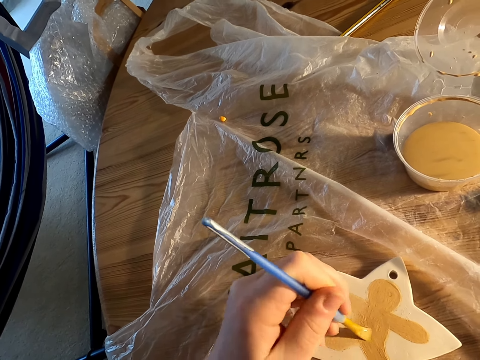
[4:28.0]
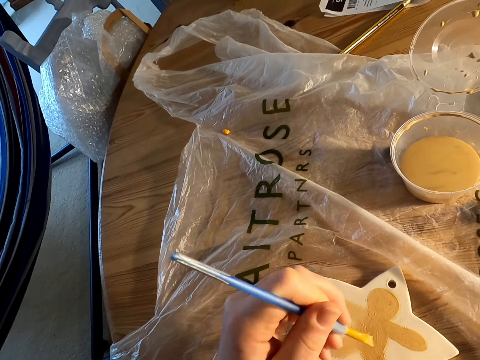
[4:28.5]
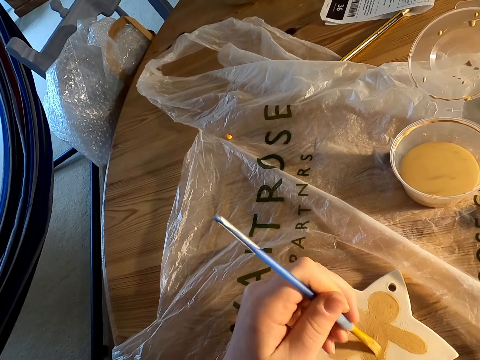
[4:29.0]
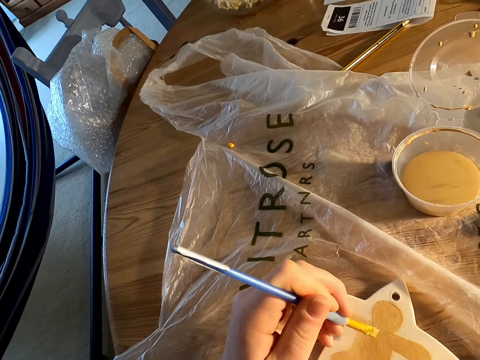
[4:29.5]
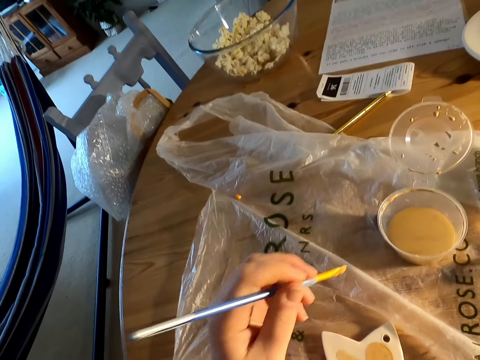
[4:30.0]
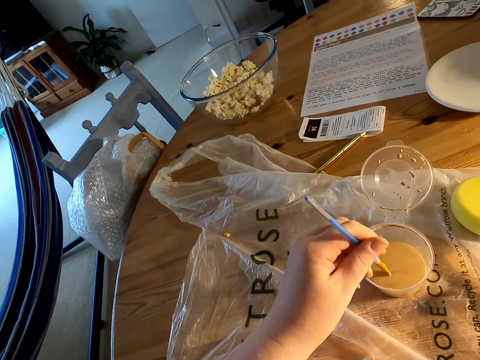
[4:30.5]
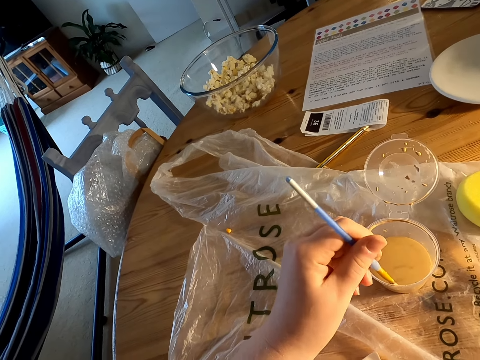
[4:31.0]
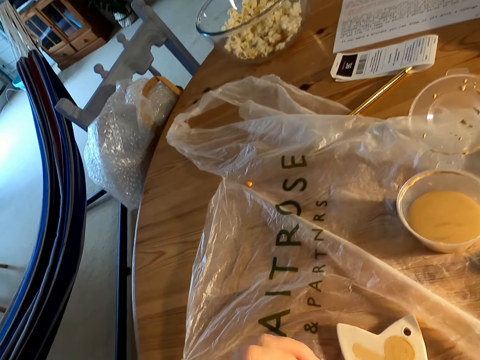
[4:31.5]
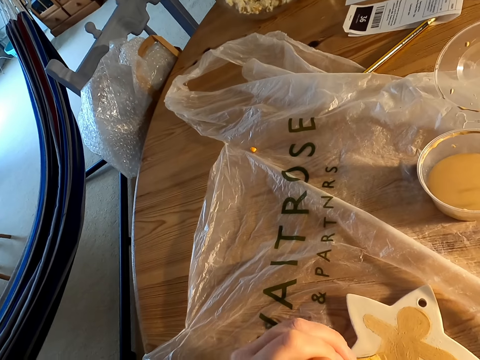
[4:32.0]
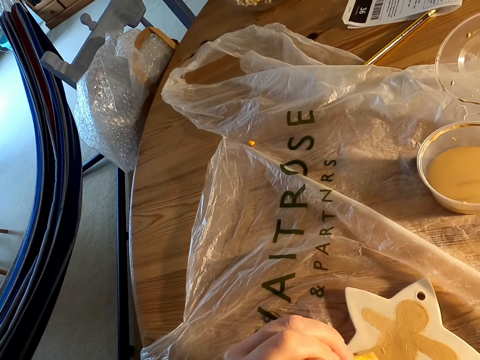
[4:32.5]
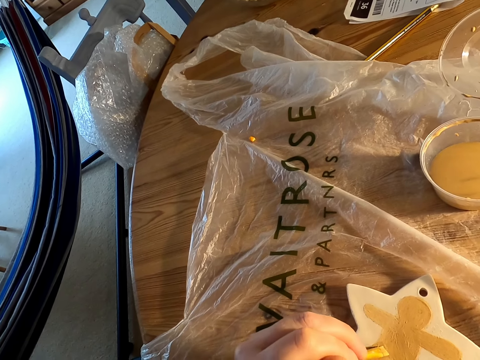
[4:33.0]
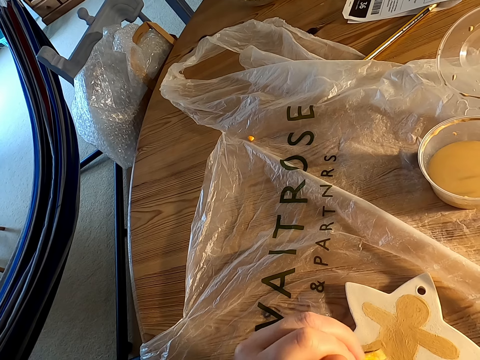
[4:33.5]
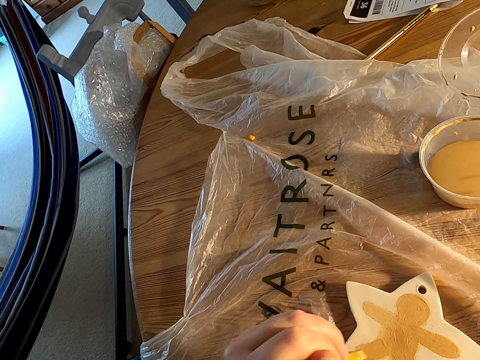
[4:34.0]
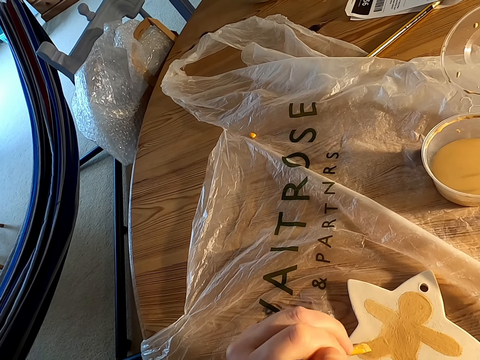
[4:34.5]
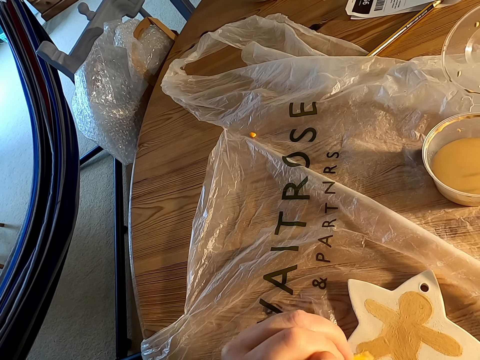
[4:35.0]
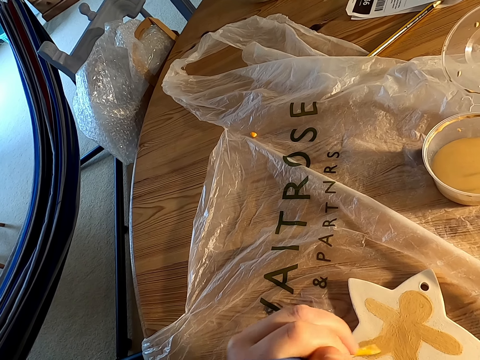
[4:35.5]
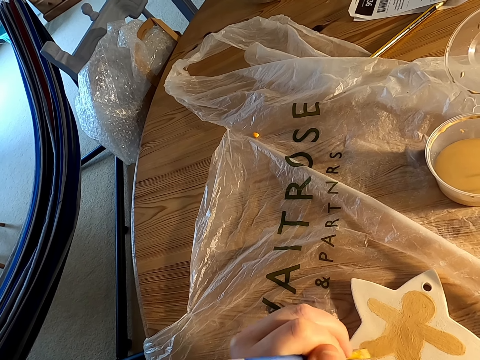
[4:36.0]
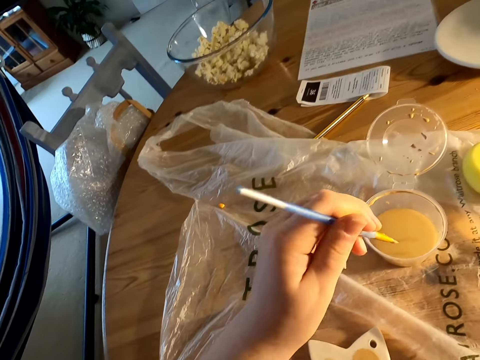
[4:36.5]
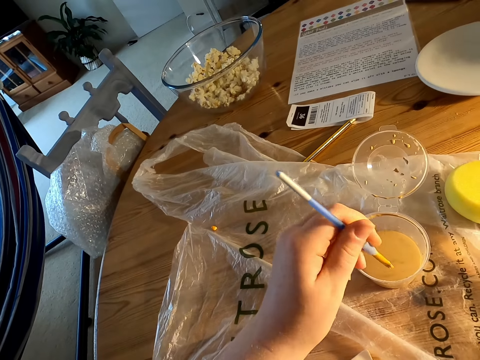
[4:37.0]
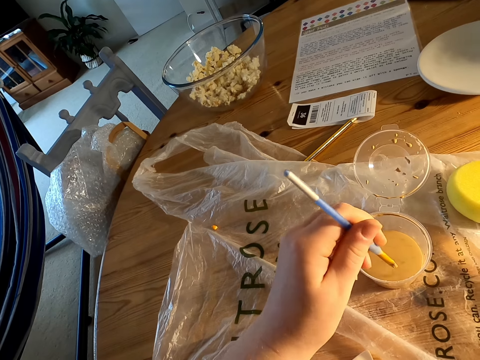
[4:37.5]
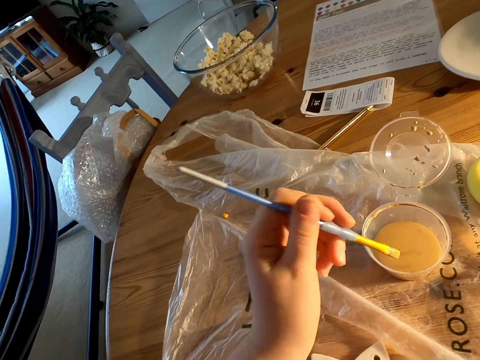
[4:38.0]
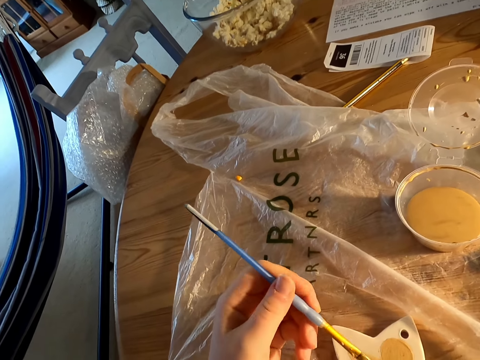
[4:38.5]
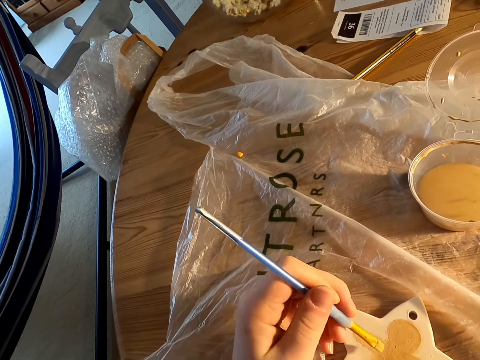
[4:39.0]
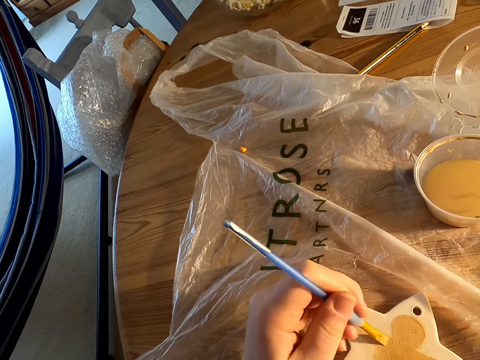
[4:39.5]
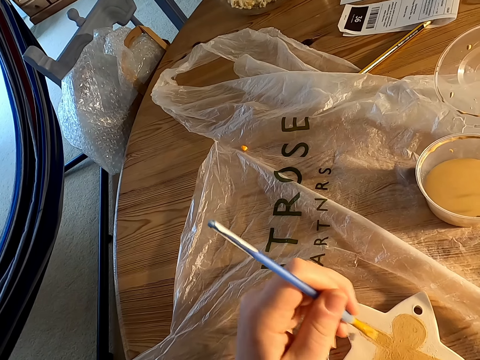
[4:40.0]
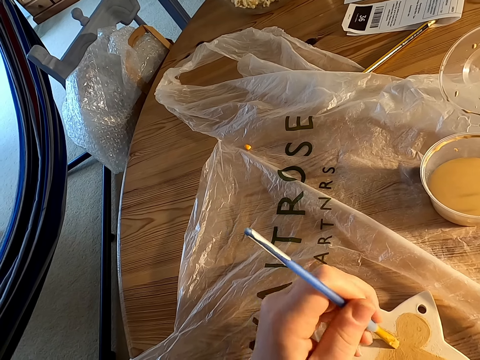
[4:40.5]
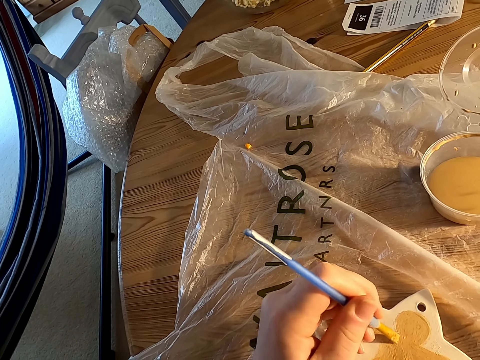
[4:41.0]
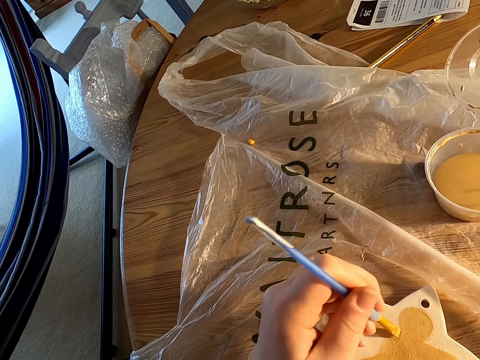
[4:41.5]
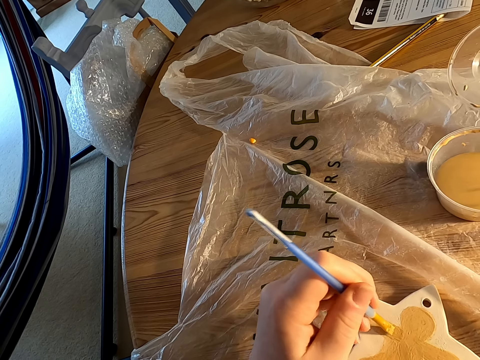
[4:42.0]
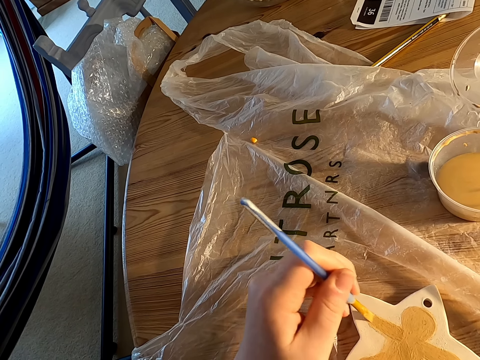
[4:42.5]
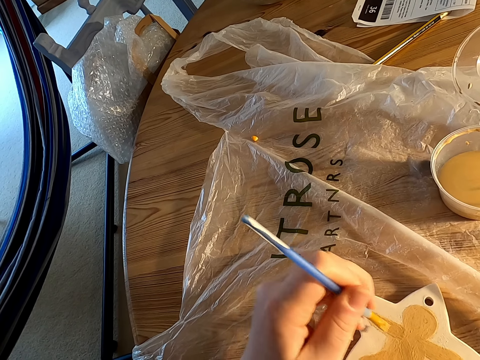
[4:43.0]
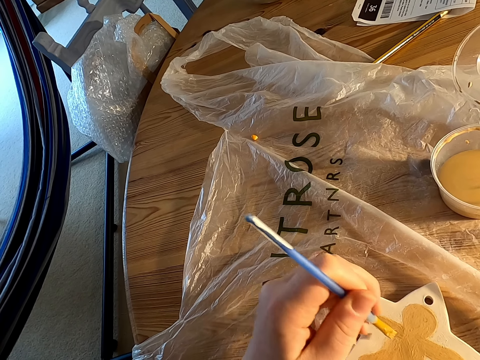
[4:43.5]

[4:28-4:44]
The camera wearer dips paint in the can on the table with a brush. They paint something on the table with the brush. They dip paint in the can on the table with the brush. They paint something on the table with the brush.

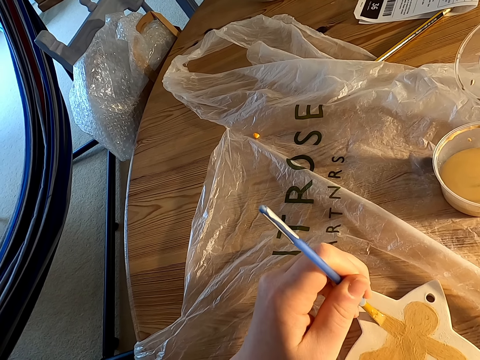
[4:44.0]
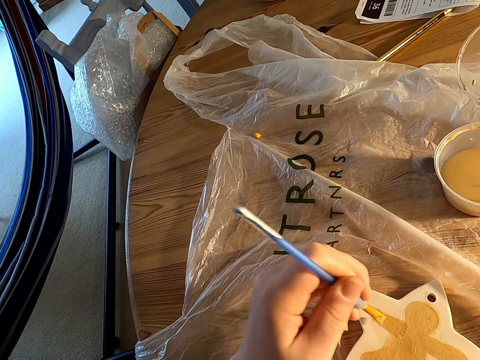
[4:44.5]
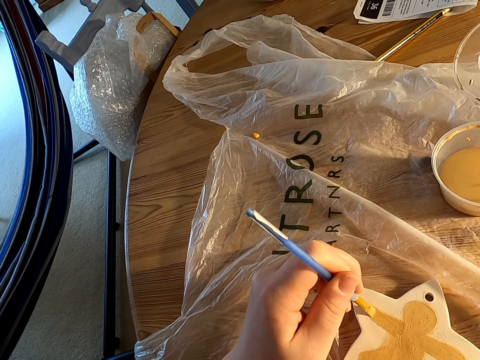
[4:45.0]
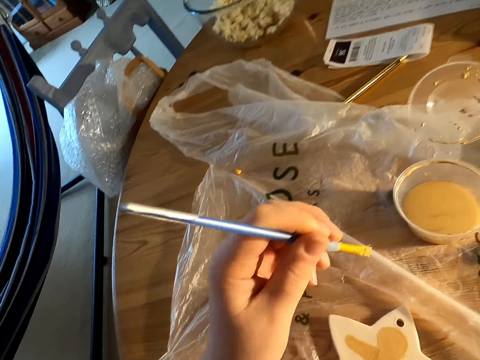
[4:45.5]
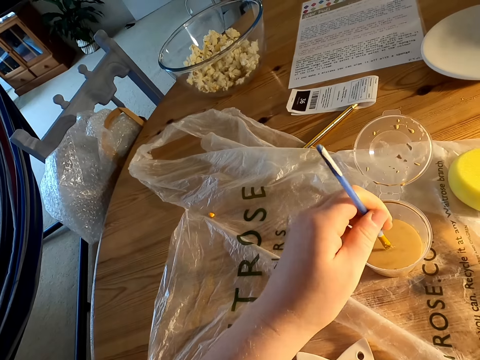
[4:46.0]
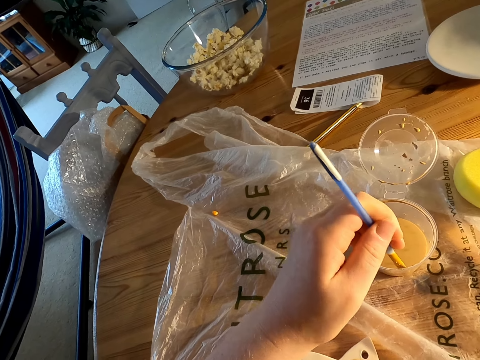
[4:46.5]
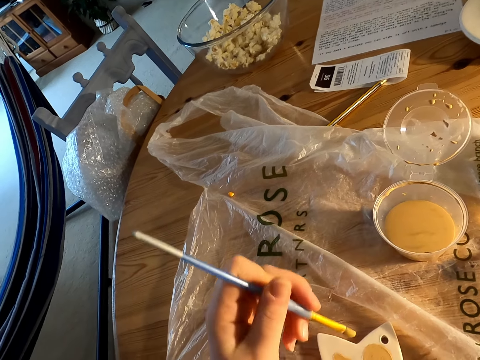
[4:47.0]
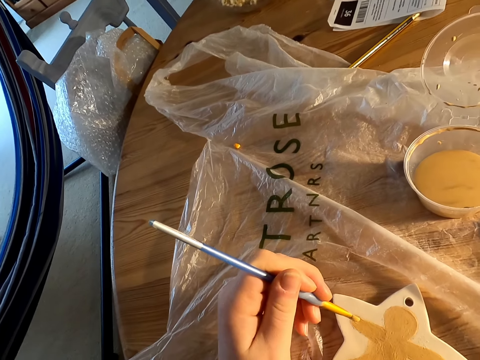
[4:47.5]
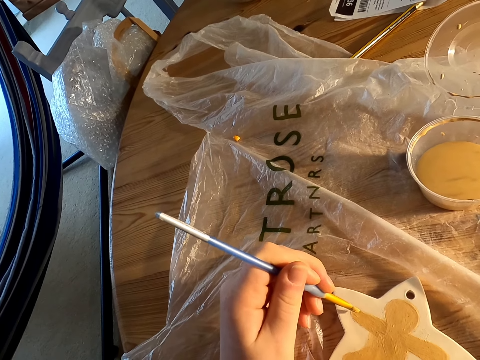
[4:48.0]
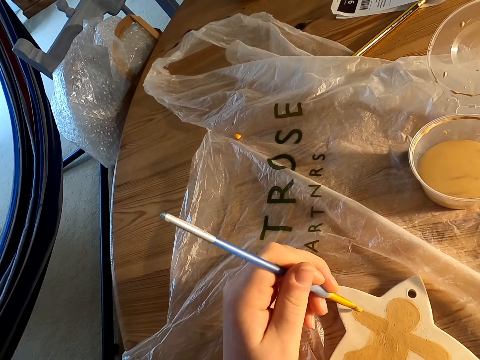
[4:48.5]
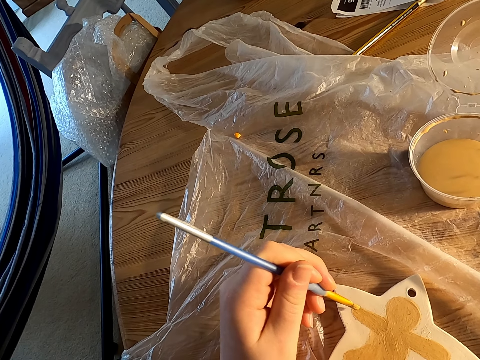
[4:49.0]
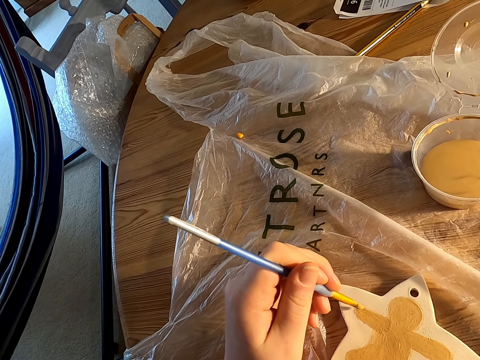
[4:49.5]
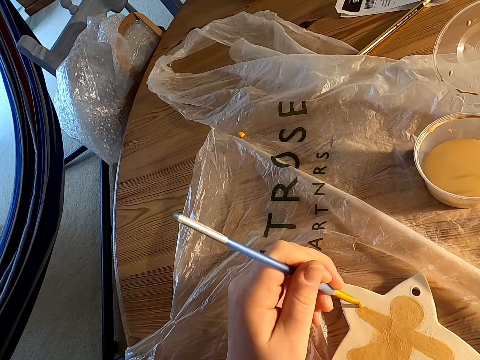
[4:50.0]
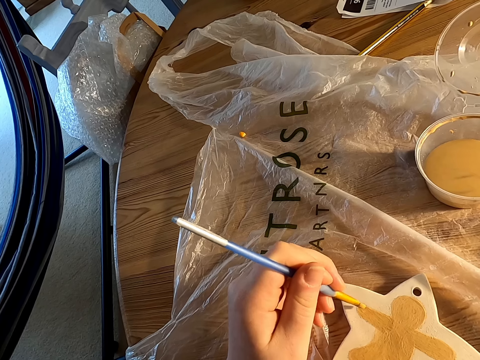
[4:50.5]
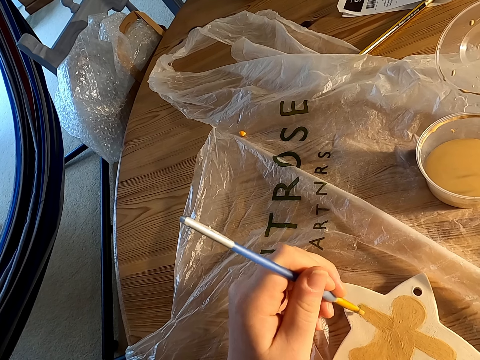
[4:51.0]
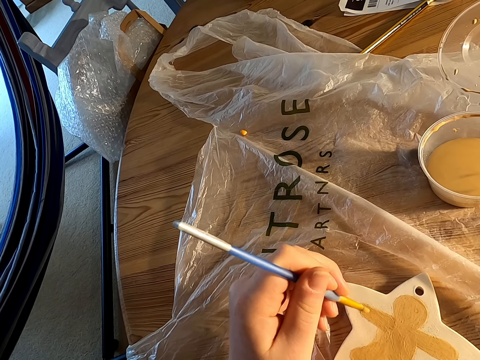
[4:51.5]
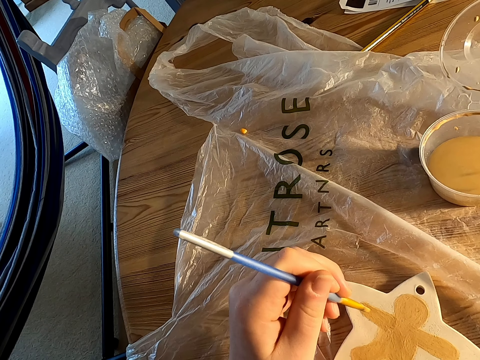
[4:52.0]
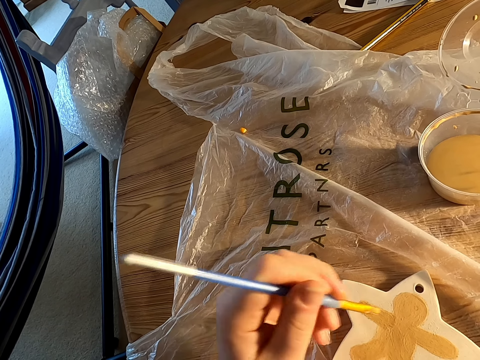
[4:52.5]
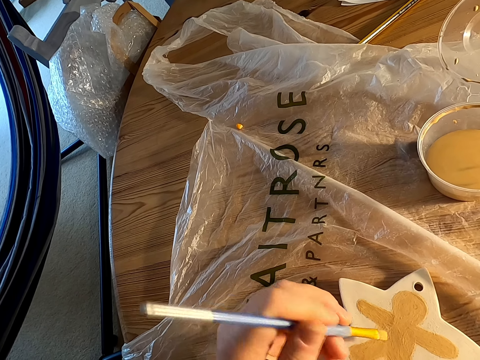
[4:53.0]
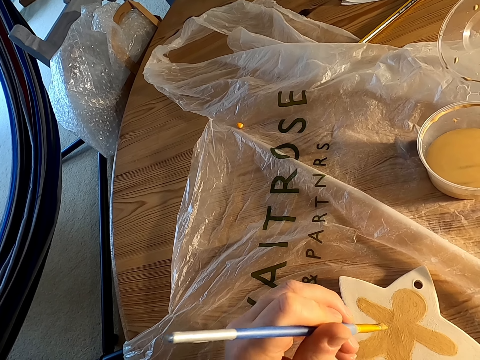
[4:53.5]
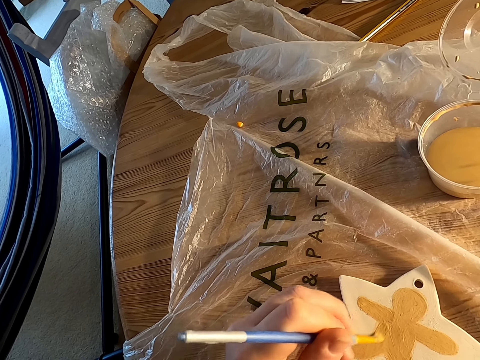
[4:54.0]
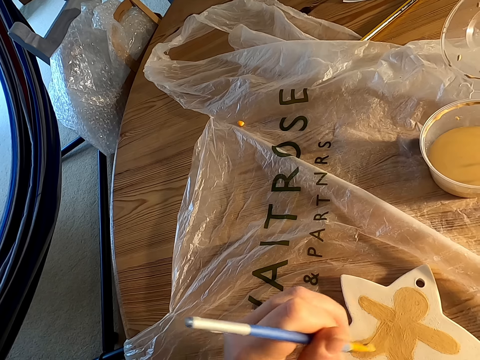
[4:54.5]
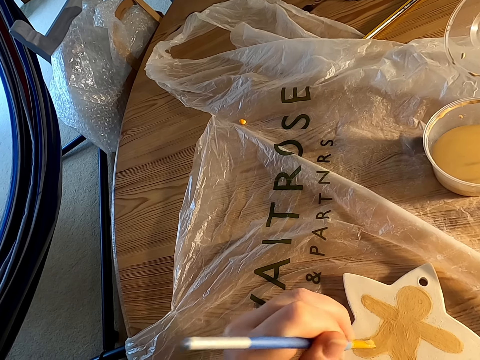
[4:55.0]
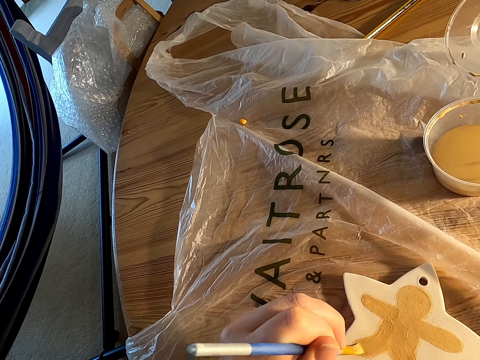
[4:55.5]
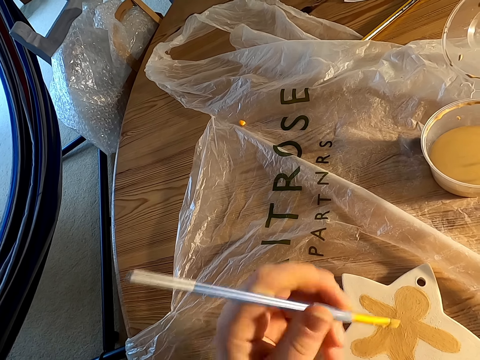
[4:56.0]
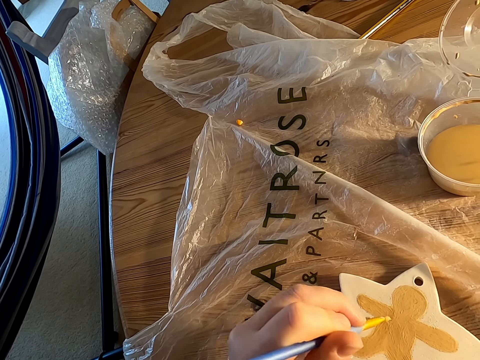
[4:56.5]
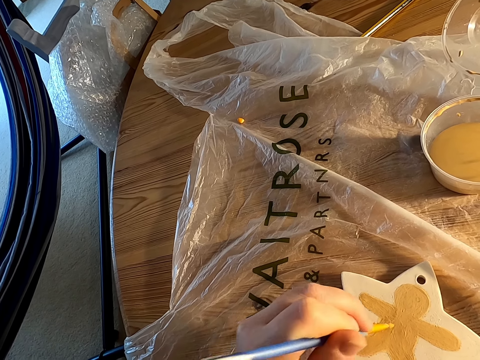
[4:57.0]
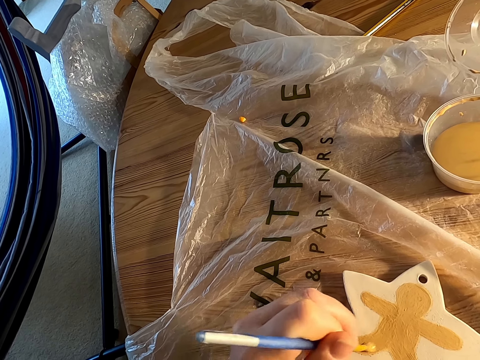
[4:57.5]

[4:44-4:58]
The camera wearer scoops paint or ink from a tin with the left hand. She paints a porcelain with a paint brush or drawing pen using the left hand. She adjusts the paint brush on her hands and paints the porcelain with the paint brush. She looks down. She adjusts the paint brush on her hands and paints the porcelain with the paint brush.
